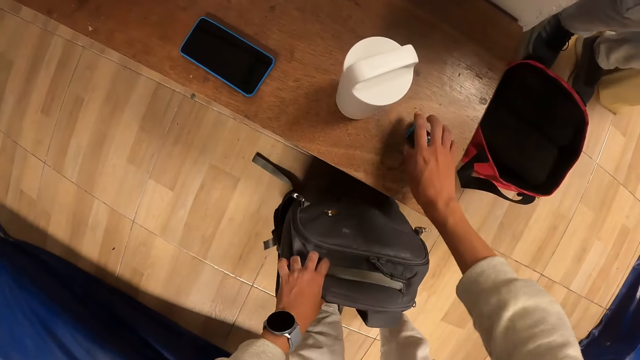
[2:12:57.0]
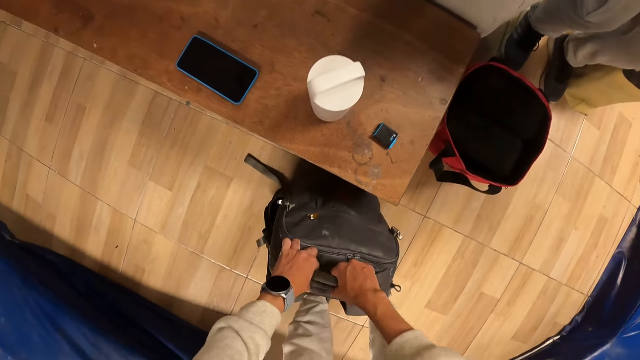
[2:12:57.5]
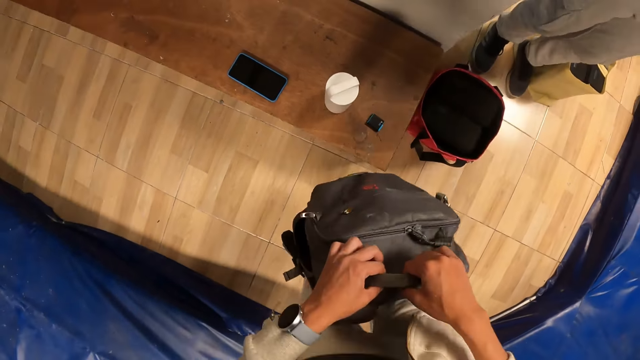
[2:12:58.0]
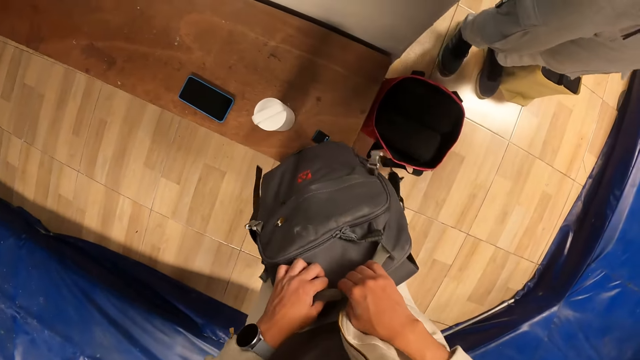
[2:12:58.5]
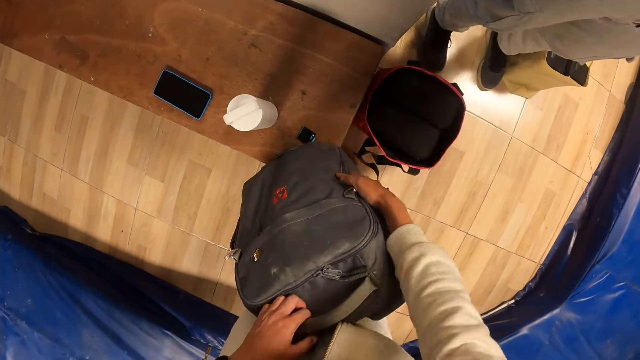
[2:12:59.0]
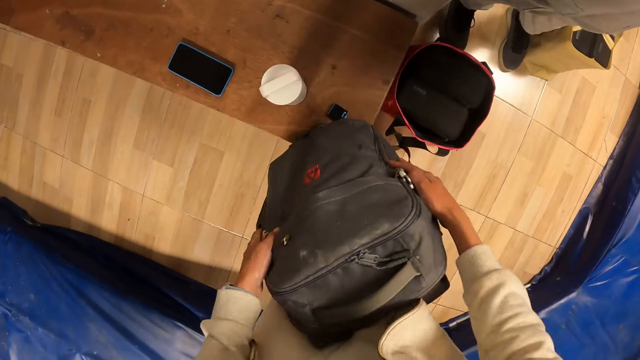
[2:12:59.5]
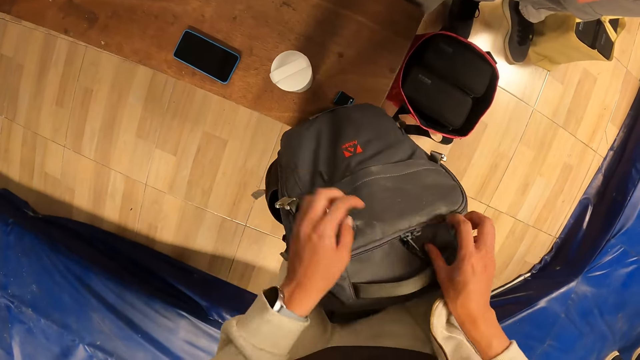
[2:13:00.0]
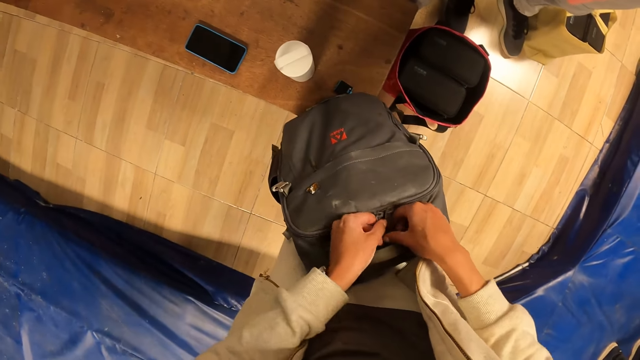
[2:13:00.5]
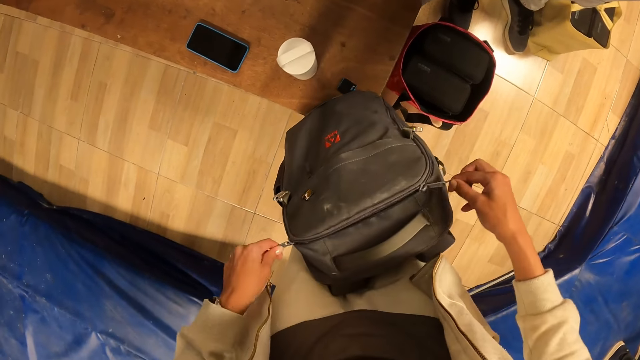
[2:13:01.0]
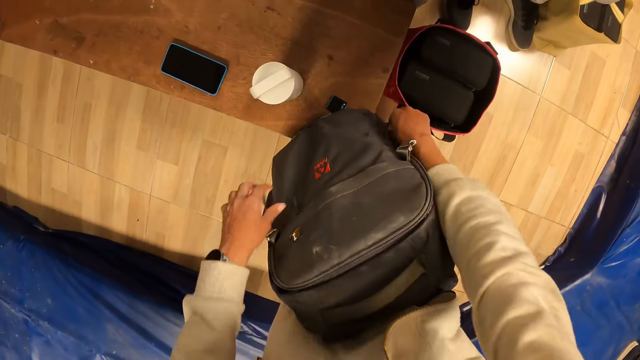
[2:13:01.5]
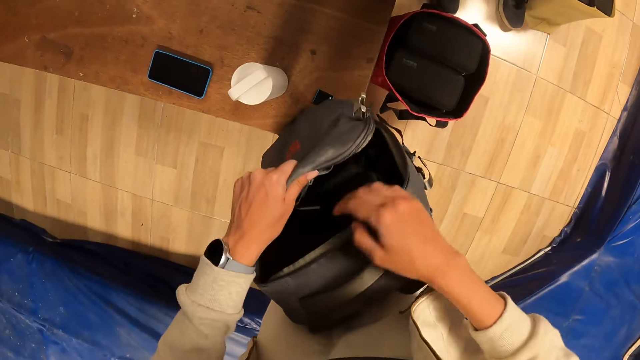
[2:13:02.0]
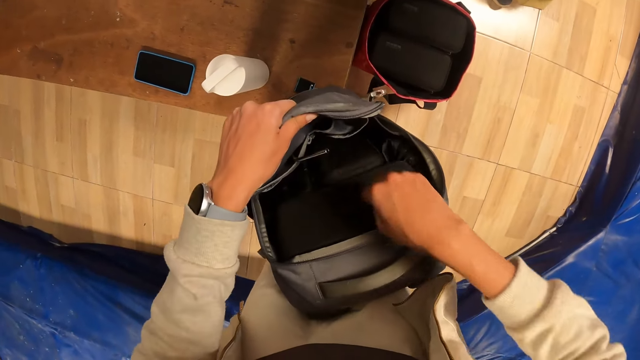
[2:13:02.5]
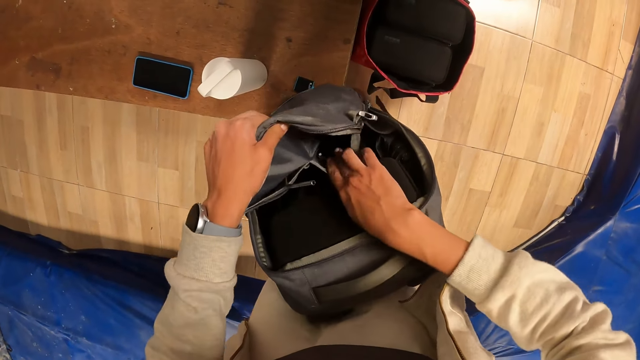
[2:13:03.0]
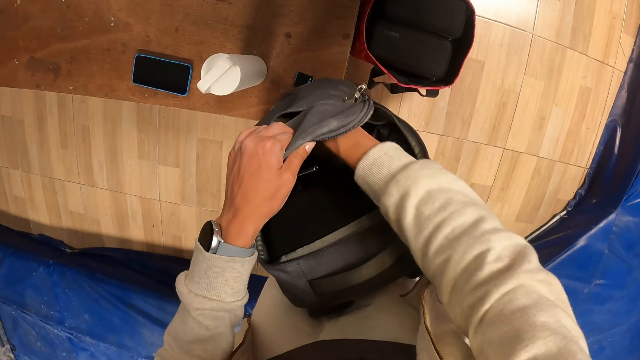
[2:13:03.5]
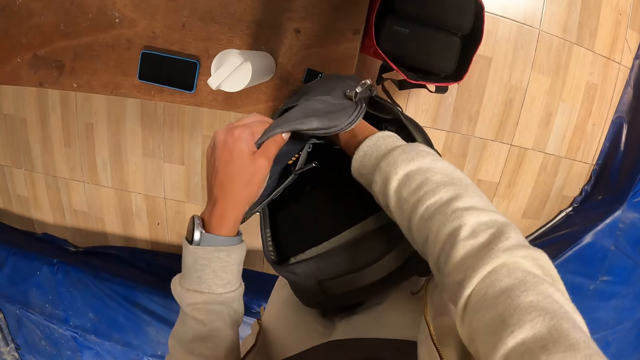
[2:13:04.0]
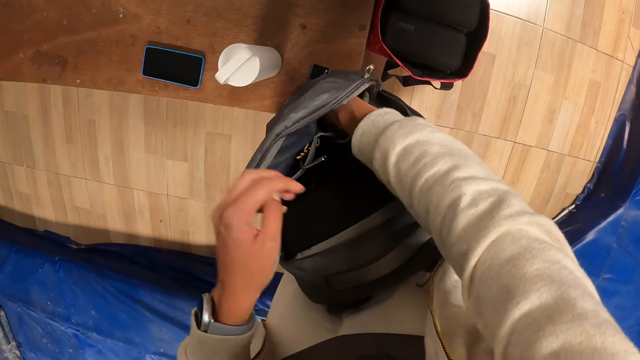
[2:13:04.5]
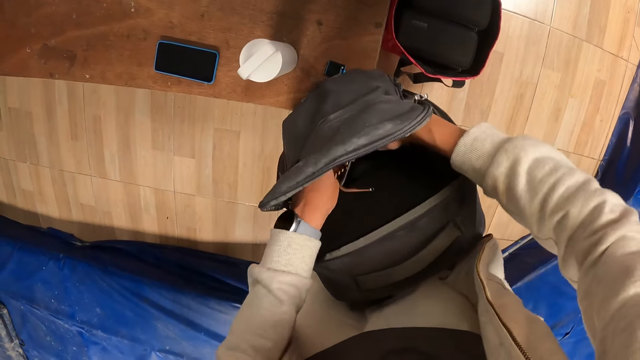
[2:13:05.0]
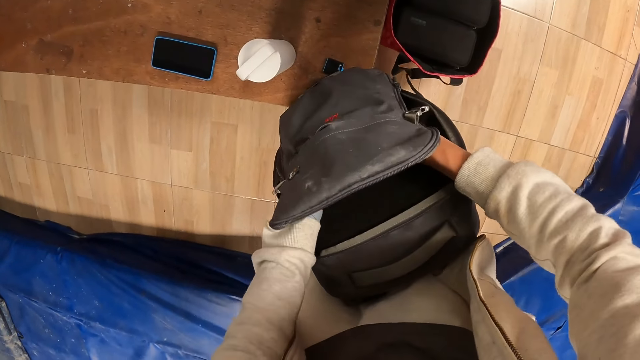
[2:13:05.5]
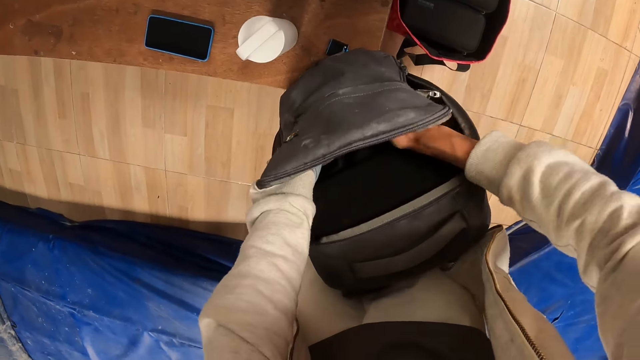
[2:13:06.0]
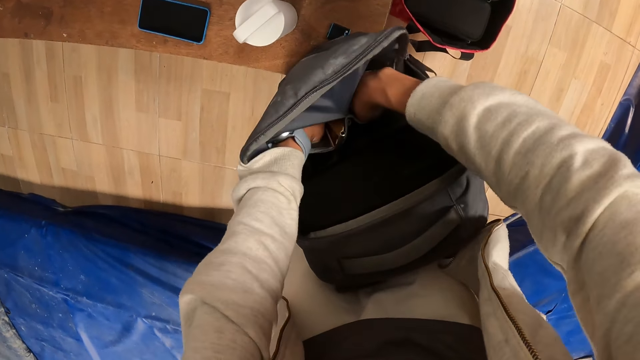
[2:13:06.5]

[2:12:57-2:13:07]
The camera wearer drops the cartridge in his right hand on the bench. He lifts the bag on the floor with both hands. He puts the bag in both hands on the bench. He unzips the bag on the bench with both hands. He searches the bag on the bench with his right hand. He searches the bag on the bench with both hands.

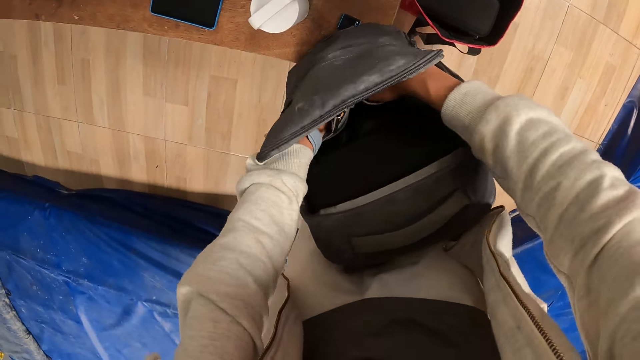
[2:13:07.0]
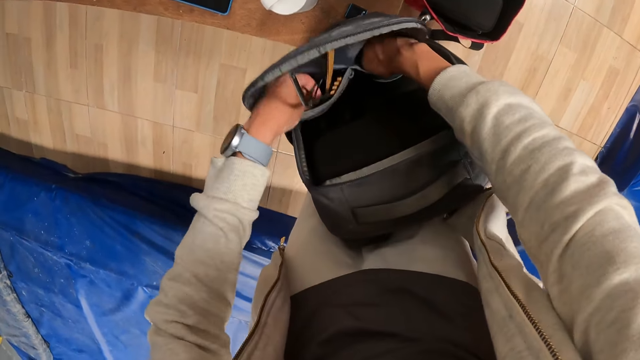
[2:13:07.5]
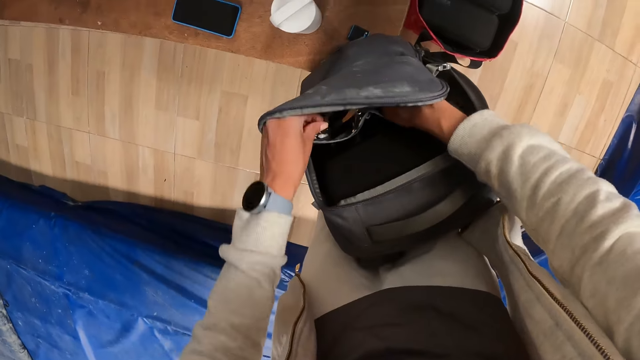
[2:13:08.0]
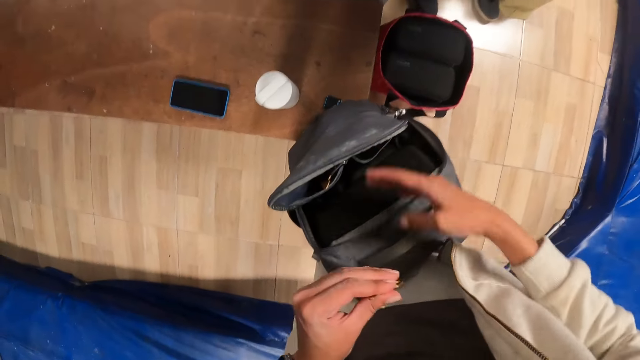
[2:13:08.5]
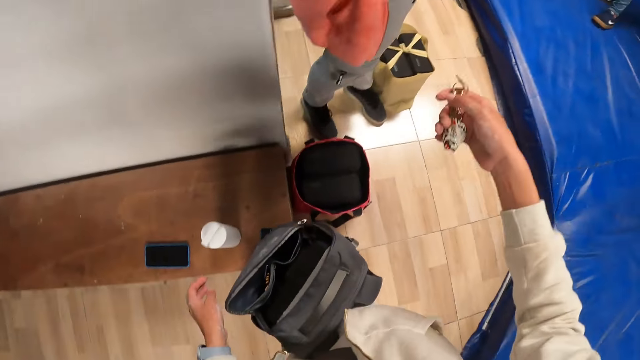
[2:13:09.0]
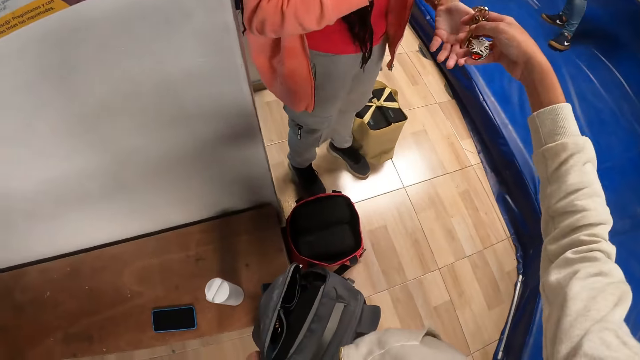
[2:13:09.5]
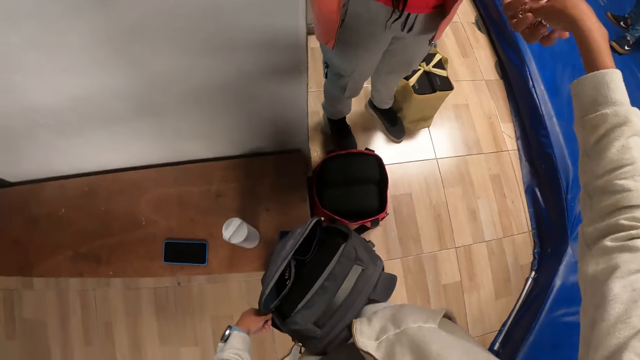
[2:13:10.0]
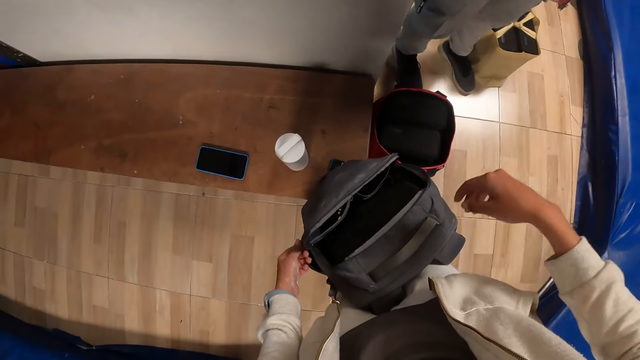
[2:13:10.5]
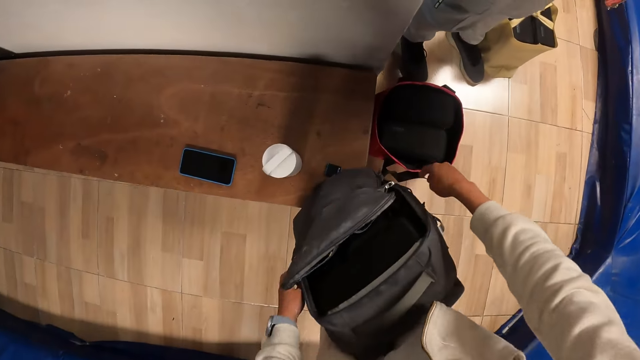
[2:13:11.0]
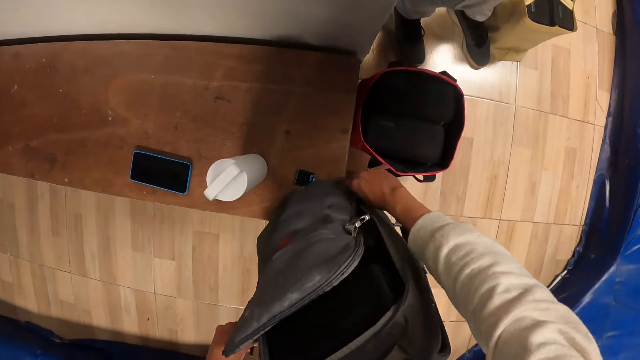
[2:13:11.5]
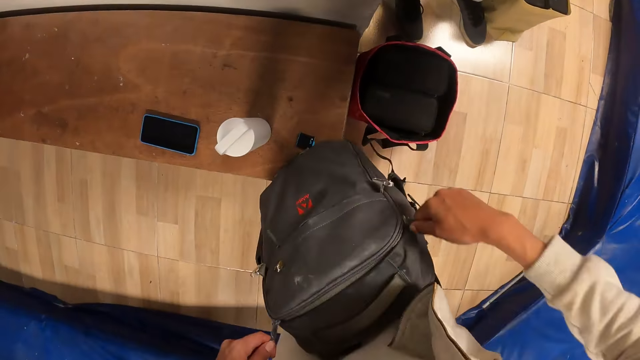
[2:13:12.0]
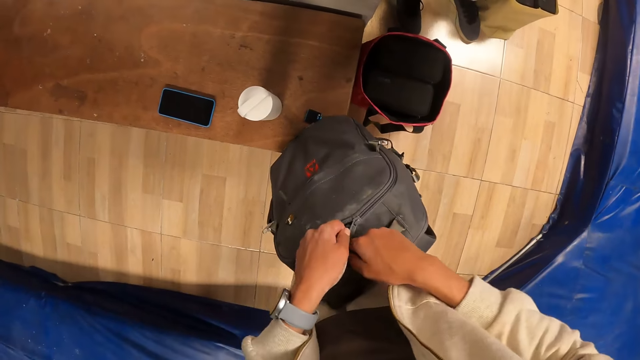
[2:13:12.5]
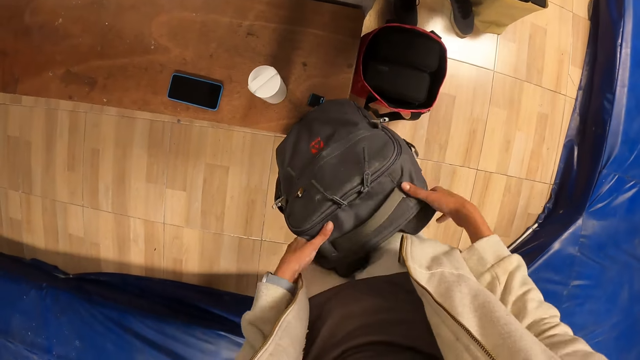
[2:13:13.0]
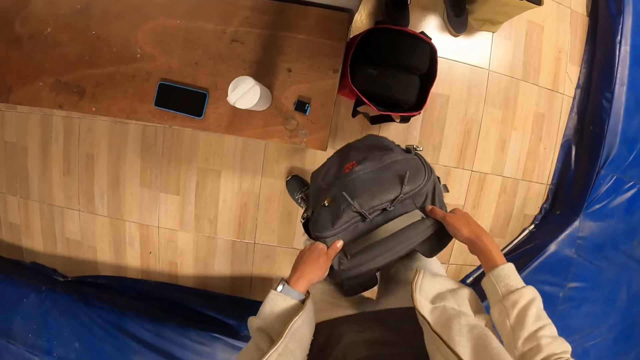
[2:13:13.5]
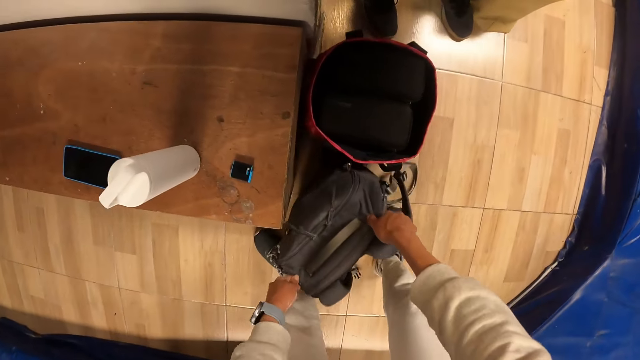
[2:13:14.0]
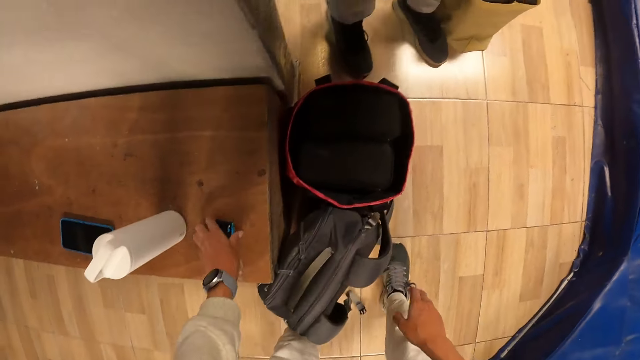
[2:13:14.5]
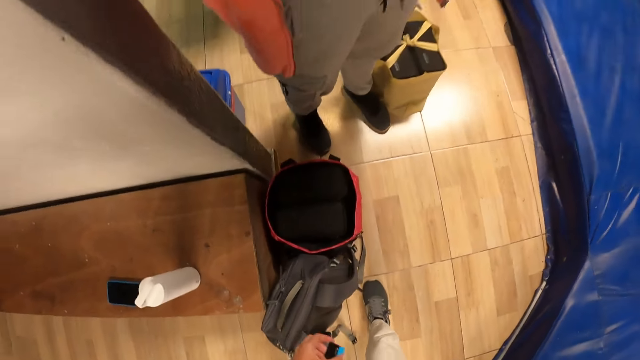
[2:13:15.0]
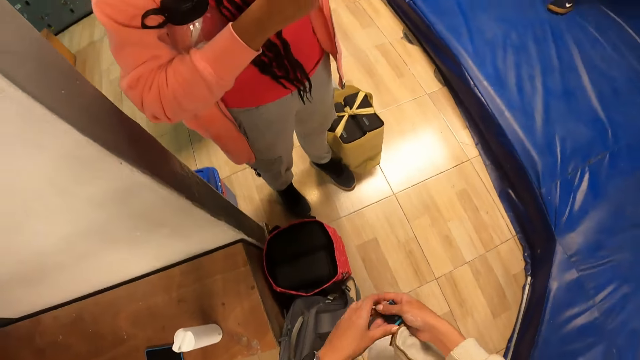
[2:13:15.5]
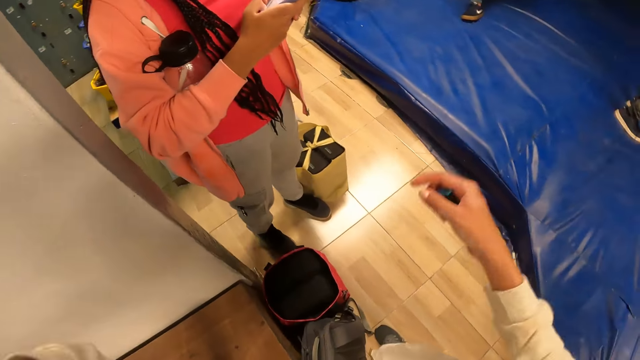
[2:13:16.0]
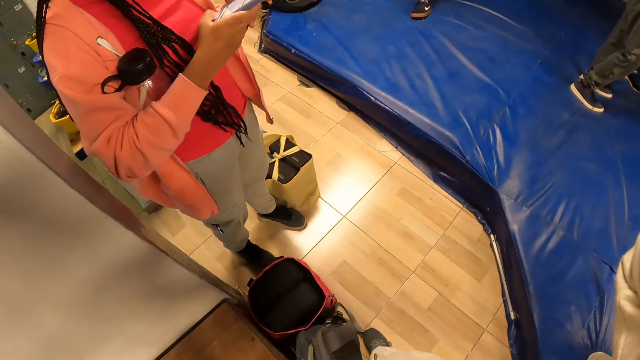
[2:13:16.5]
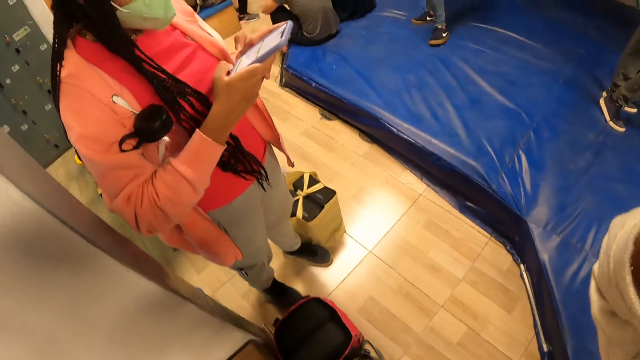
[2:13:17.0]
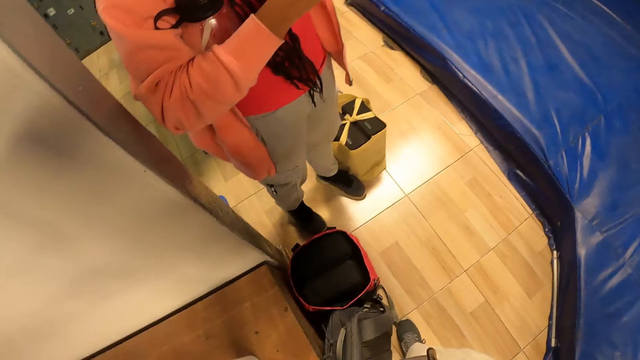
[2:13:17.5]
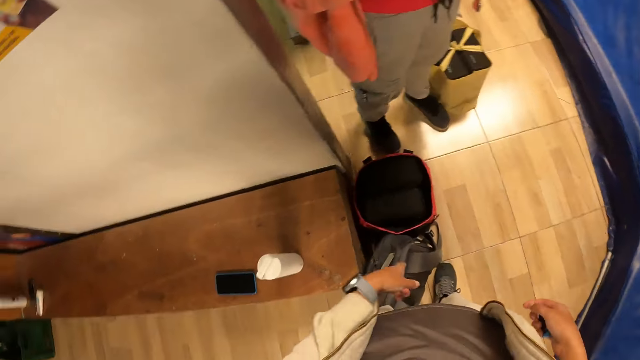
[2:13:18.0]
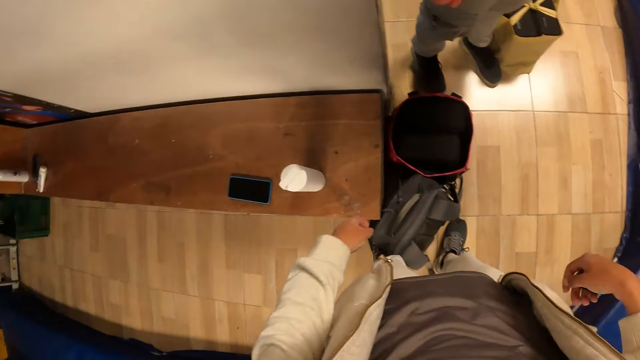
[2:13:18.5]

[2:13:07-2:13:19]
The camera wearer removes a badge or bunch of keys from the bag with his left hand. He passes the badge from his left hand to his right hand. The woman receives the badge from the camera wearer in her left hand. The camera wearer hands the keys to the woman. He zips the bag on the bench with both hands. He drops the bag on the bench on the floor with both hands. He picks the cartridge on the bench with his left hand. He passes the cartridge from his left hand to his right hand. He adjusts the head camera on his head with both hands.
